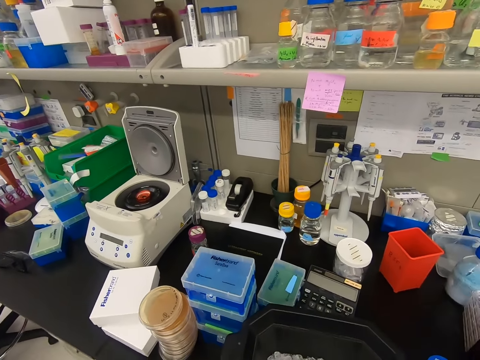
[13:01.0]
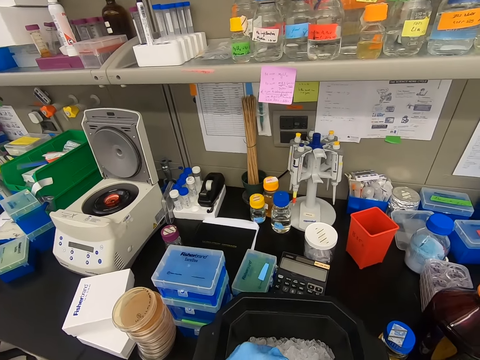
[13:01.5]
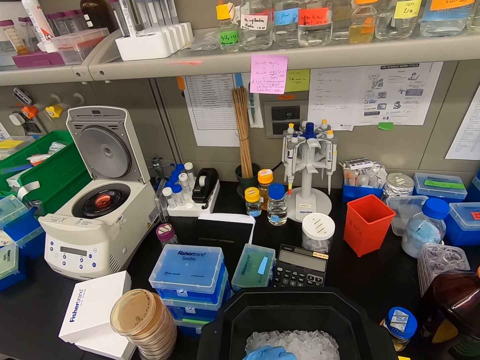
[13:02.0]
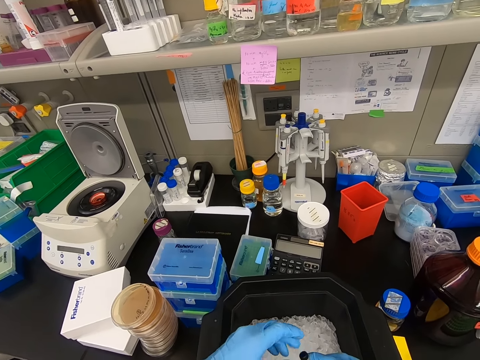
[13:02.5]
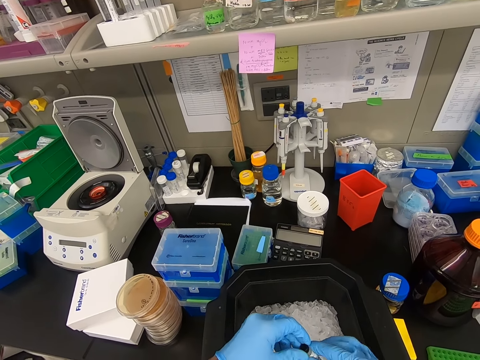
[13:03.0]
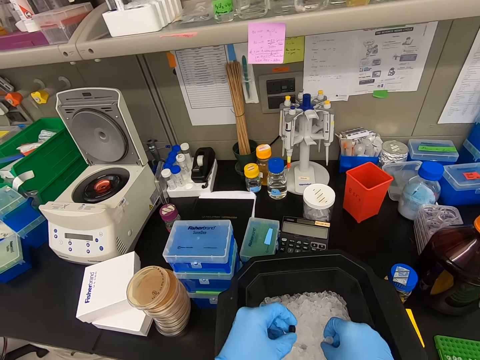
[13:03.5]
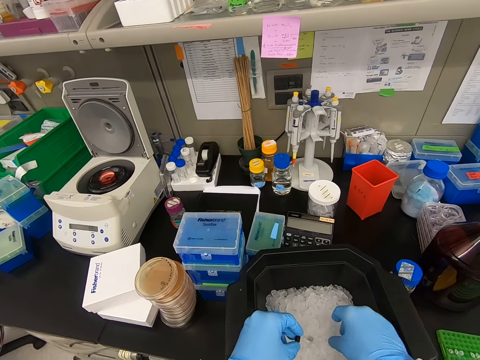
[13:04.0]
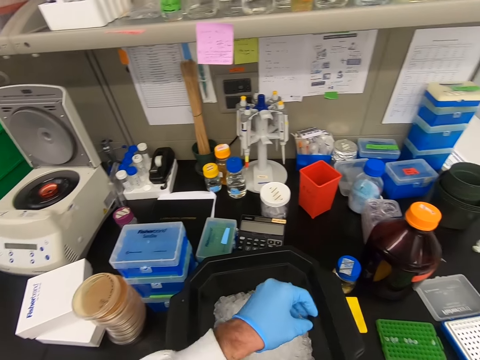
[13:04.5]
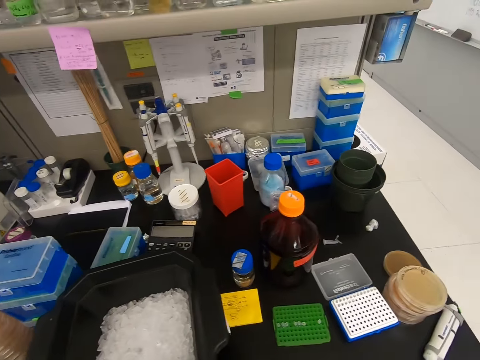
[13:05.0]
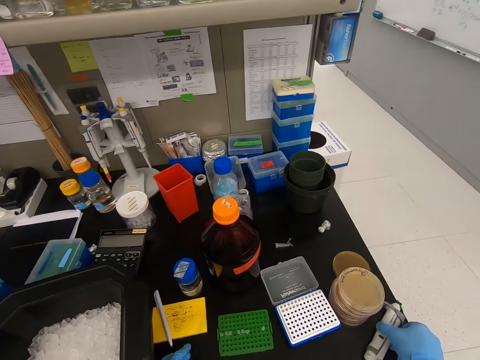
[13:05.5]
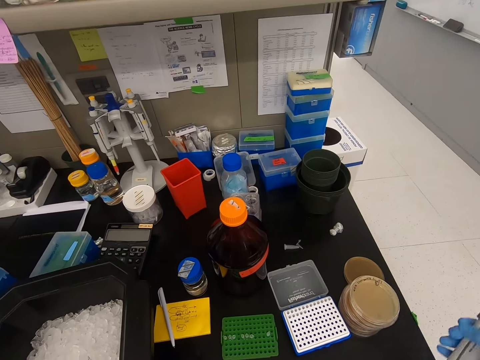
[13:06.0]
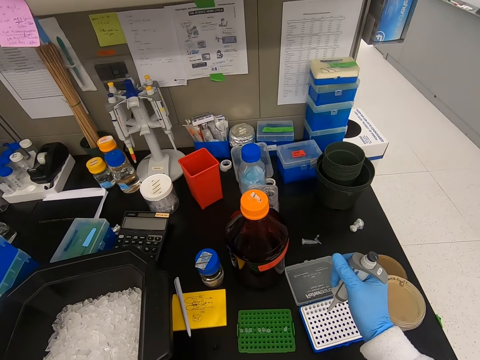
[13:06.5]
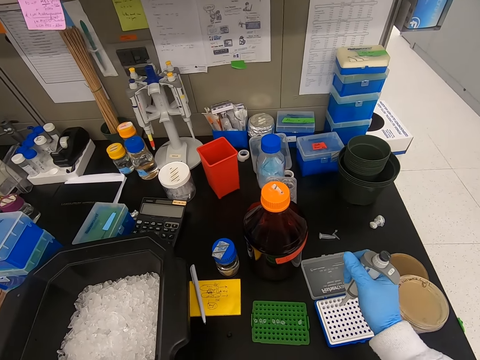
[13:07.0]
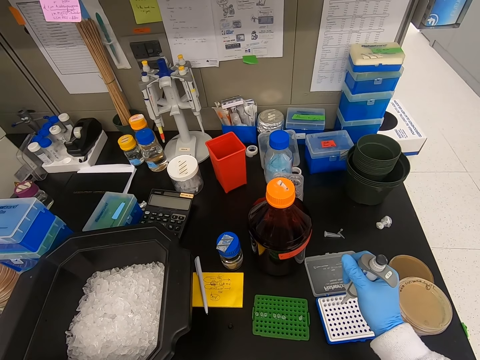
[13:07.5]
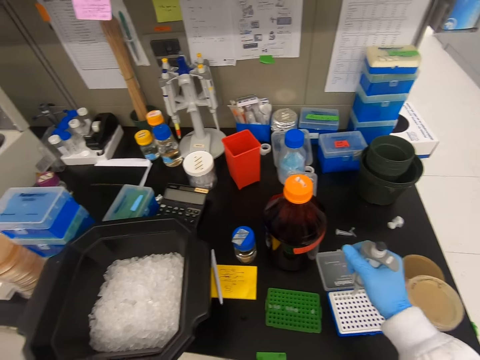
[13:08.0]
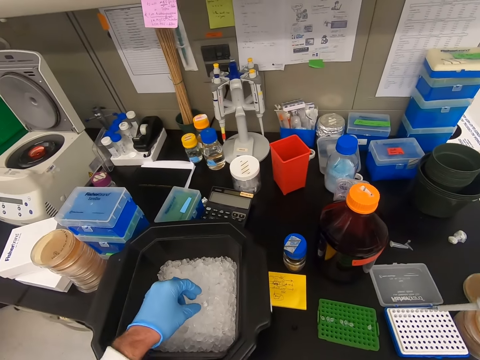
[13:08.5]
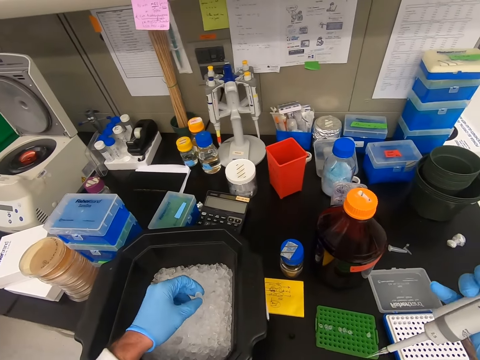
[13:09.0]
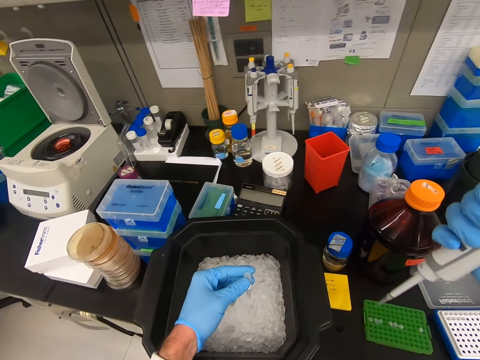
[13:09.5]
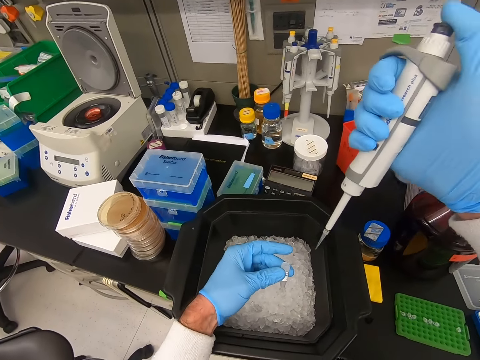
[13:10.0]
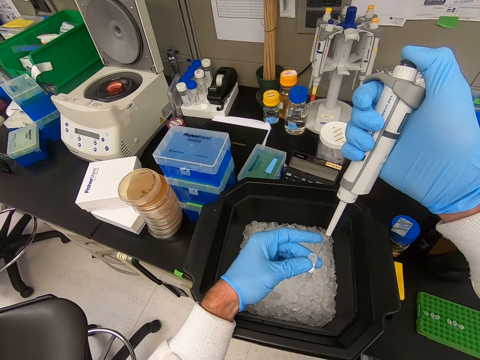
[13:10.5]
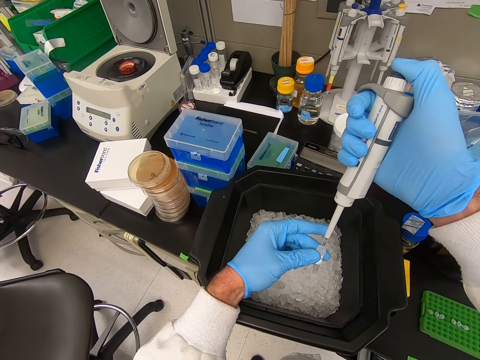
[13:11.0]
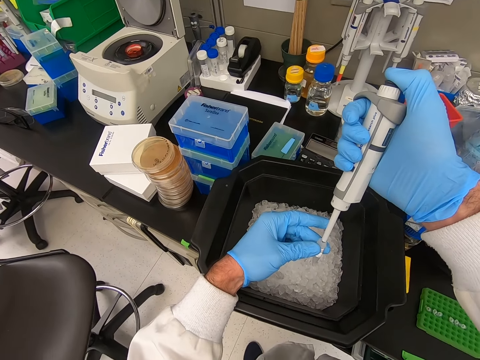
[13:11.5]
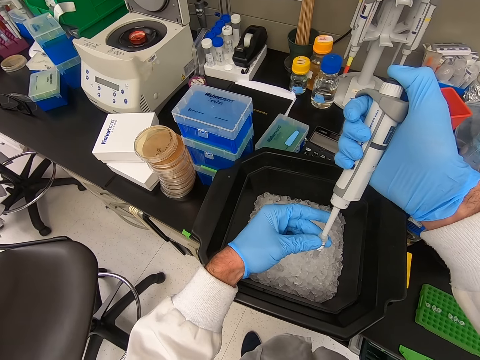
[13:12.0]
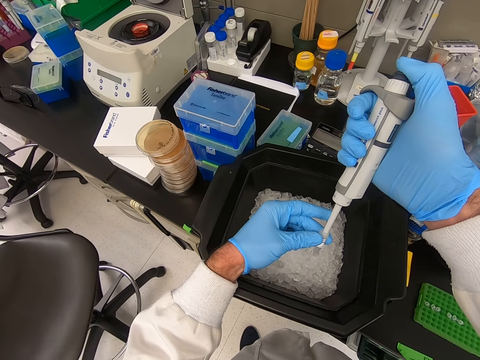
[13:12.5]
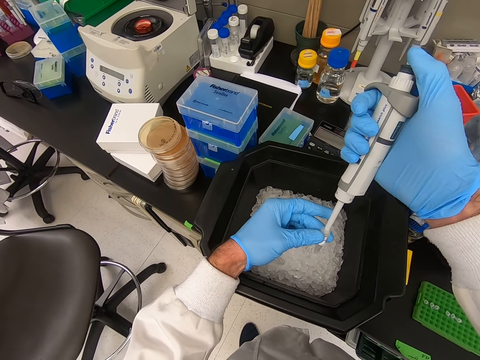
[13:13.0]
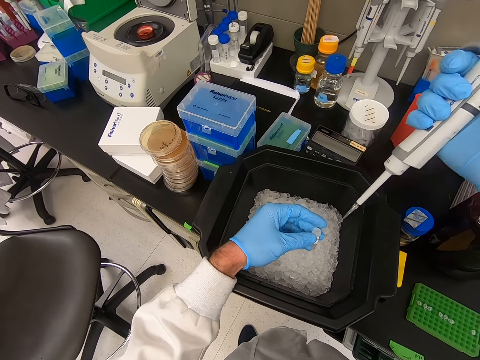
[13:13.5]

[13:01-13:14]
The camera wearer places the bucket on the table. They hold the cap. They pick up the bottle from the container. They pick up the drip needle or syringe. They put the syringe in the container. They squeeze the drip needle. They pick up the cap. They pick up the small bottle from the container. They press the drip needle in the cap. They suck the solution from the container.

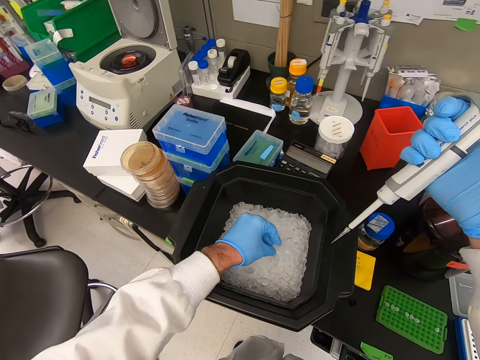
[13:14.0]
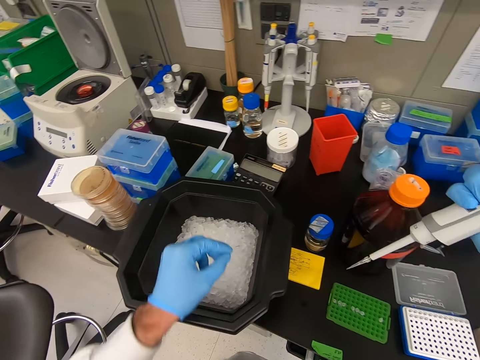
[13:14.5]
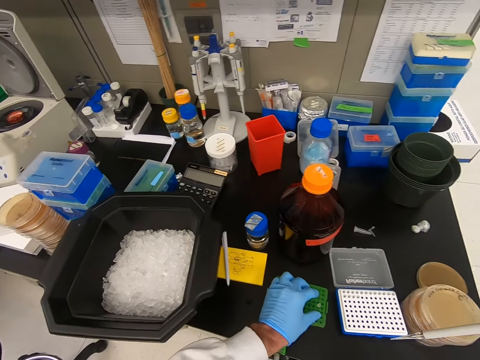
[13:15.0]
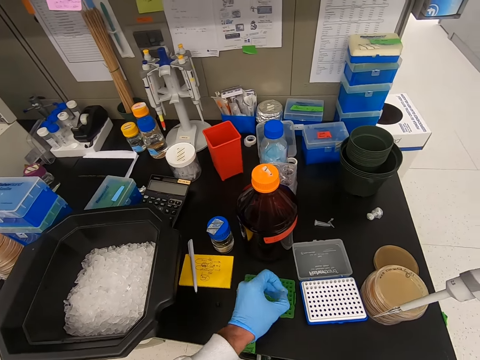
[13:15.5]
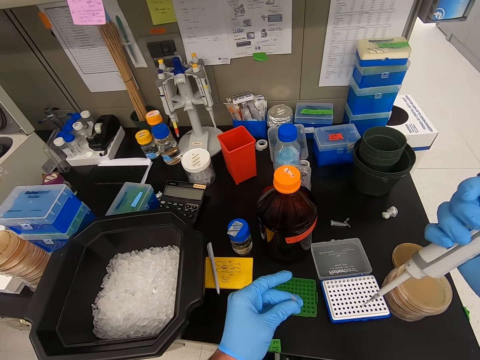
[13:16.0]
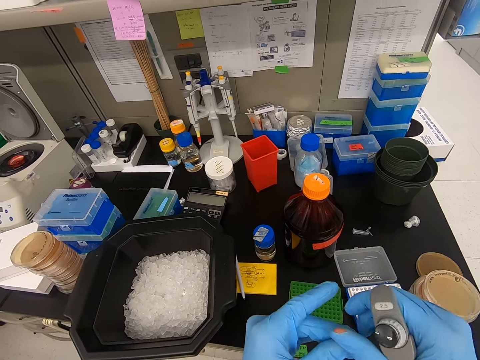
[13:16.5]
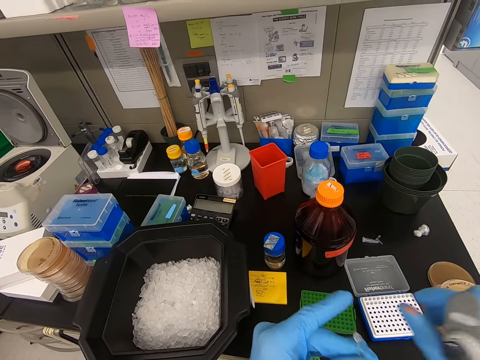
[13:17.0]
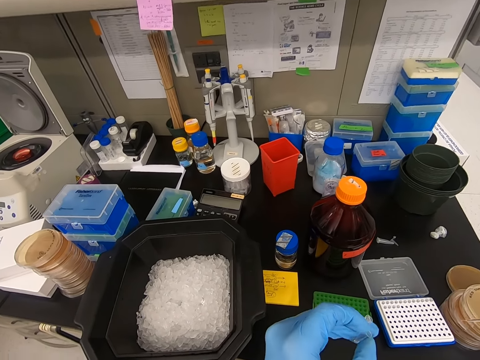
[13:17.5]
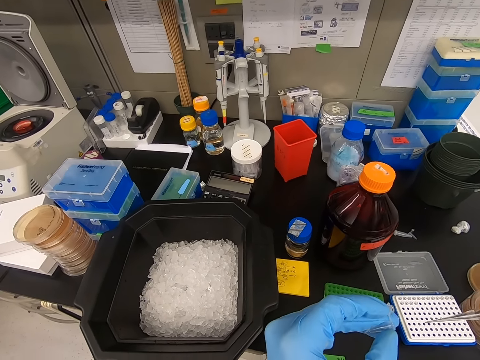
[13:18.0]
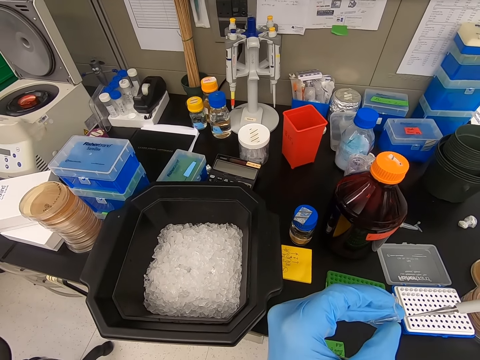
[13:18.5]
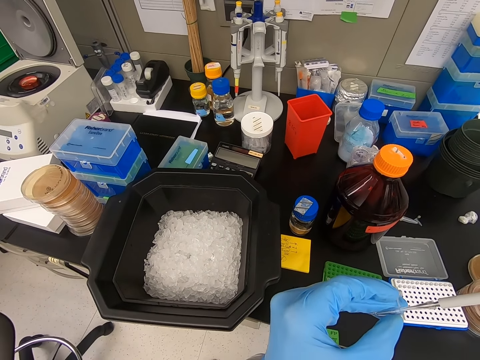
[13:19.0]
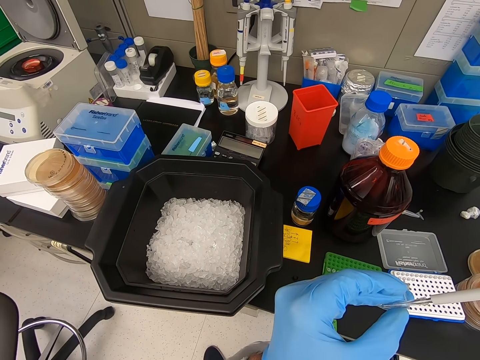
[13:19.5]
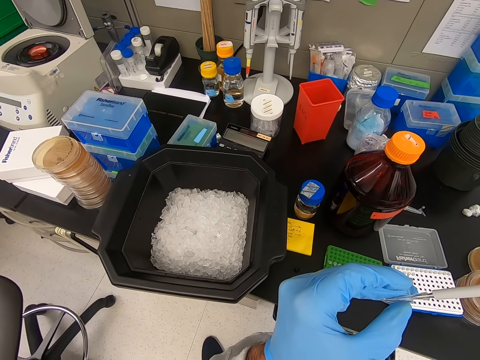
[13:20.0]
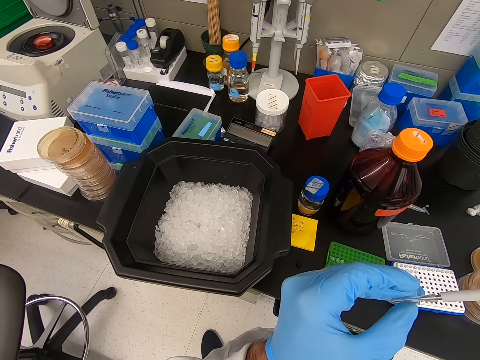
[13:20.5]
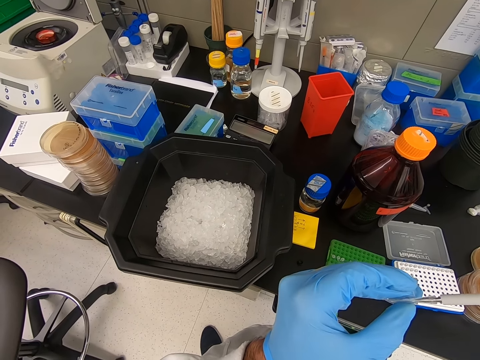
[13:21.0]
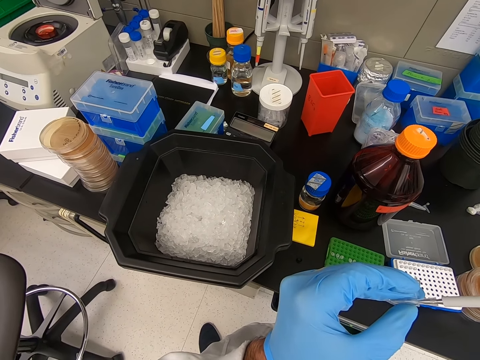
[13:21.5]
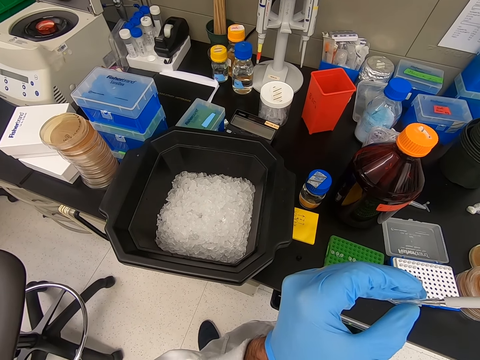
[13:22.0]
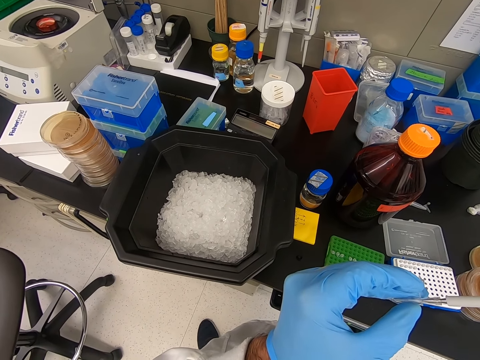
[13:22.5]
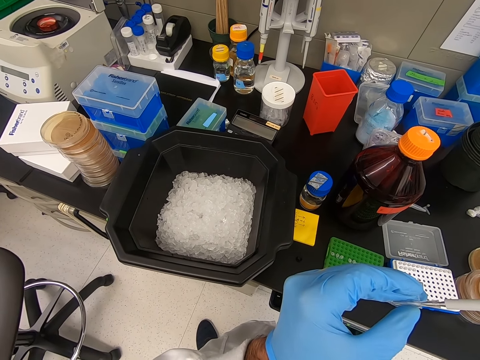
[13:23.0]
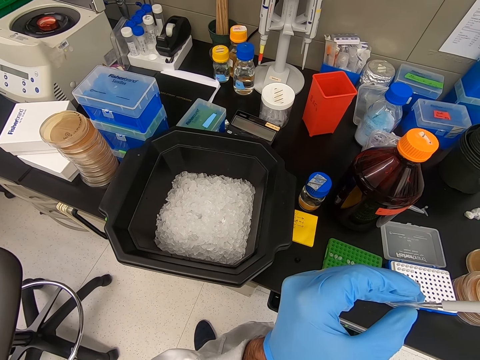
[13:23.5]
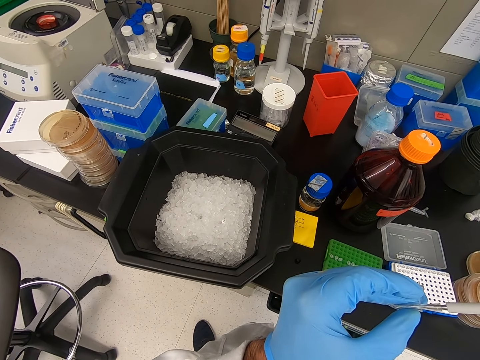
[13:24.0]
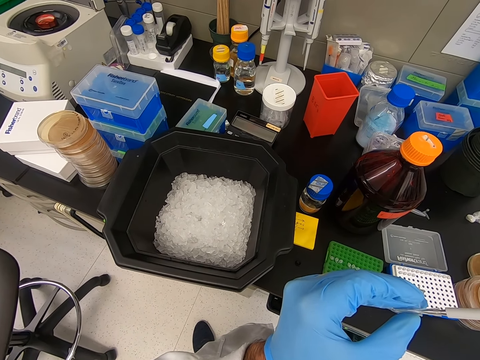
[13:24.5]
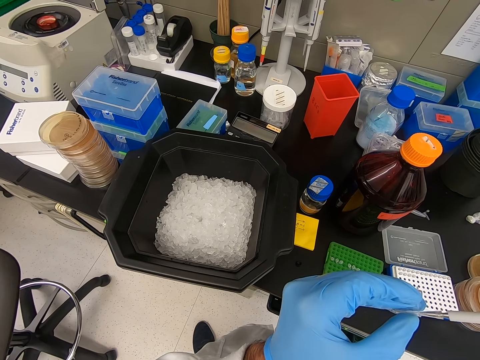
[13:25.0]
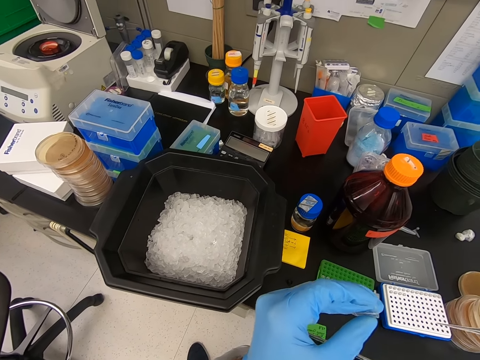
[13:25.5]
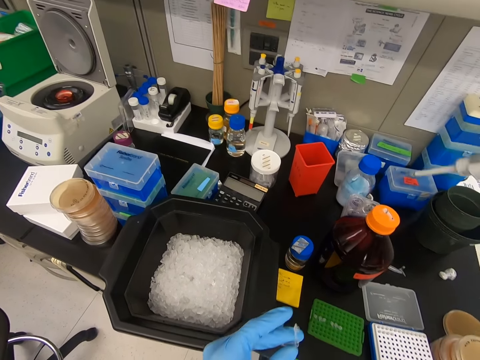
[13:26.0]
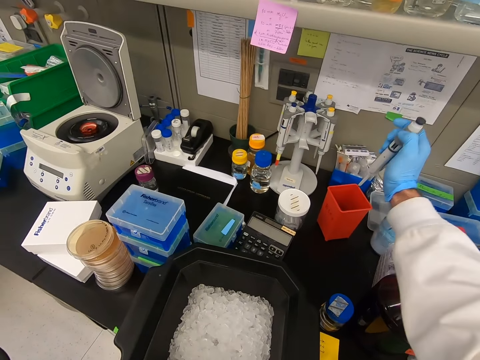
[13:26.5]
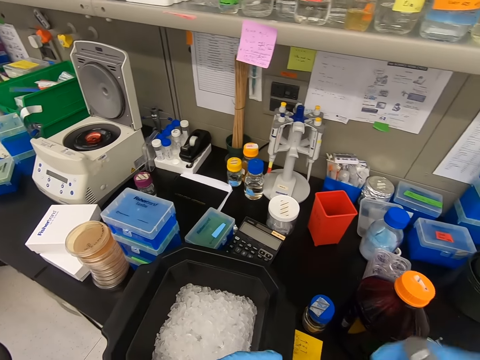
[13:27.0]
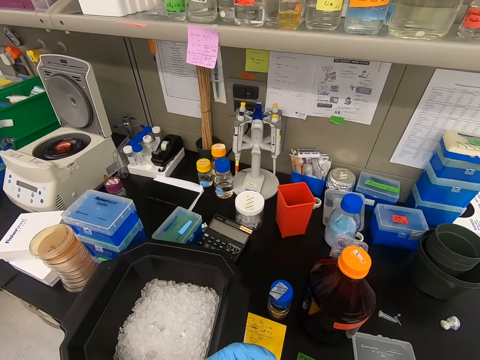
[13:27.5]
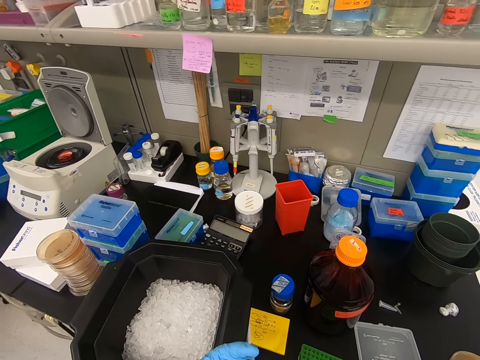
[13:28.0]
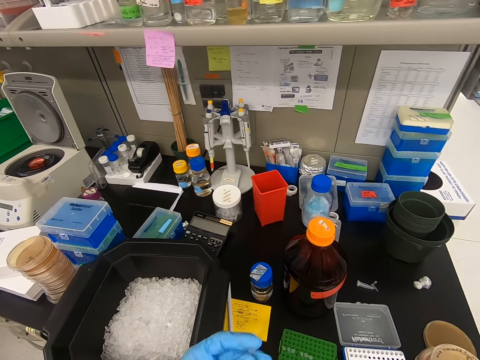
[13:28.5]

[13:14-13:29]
The camera wearer puts down the cap. They put the small bottle container back to the bucket. They pick up the cap. They pick up the cap from the rack again. They press the drip needle in the cap. They suck the solution from something. They squeeze the drip needle over the container. They put something in the container.
